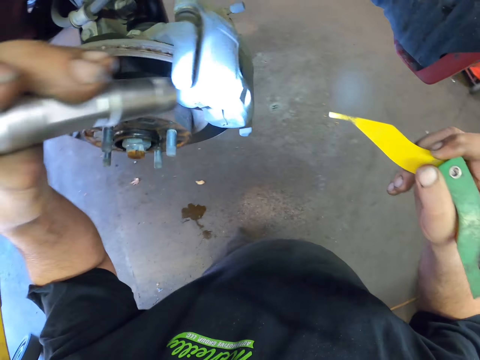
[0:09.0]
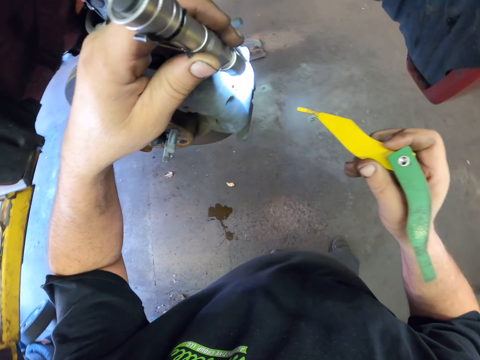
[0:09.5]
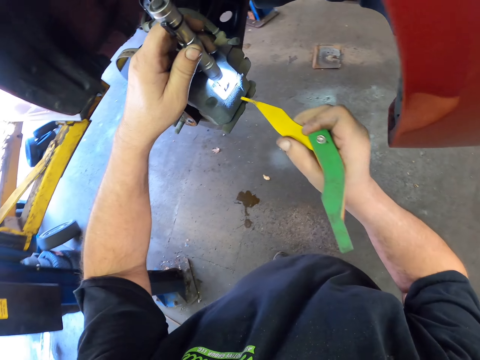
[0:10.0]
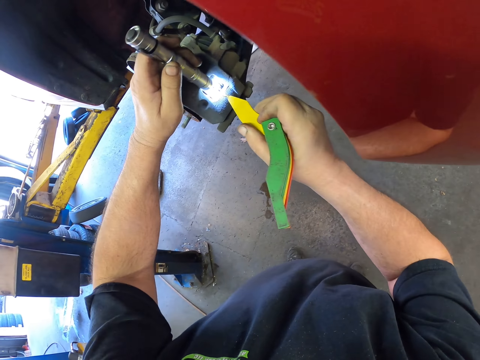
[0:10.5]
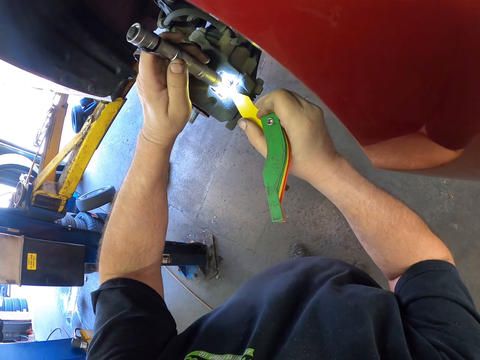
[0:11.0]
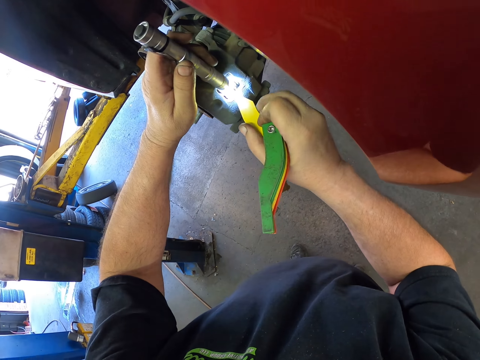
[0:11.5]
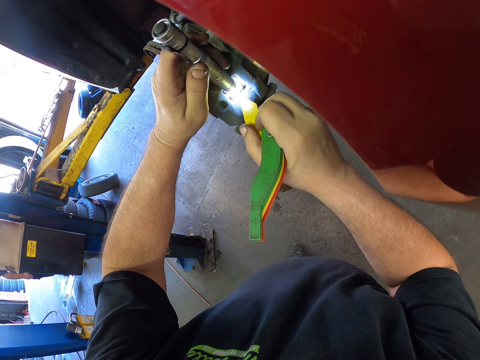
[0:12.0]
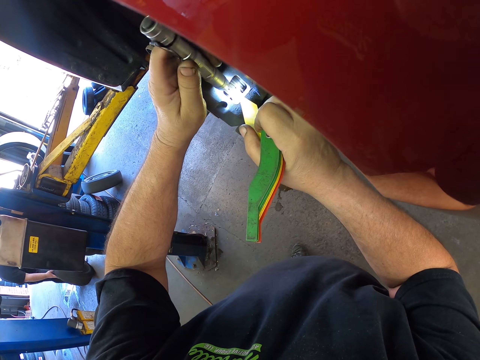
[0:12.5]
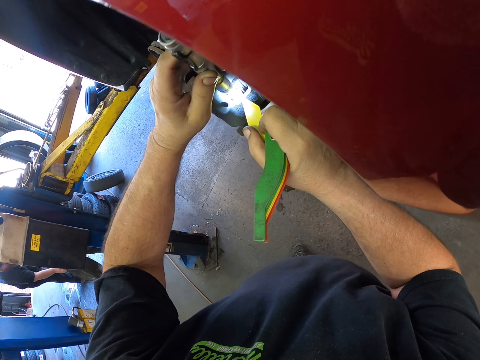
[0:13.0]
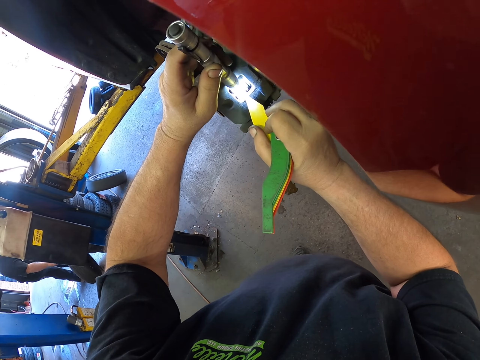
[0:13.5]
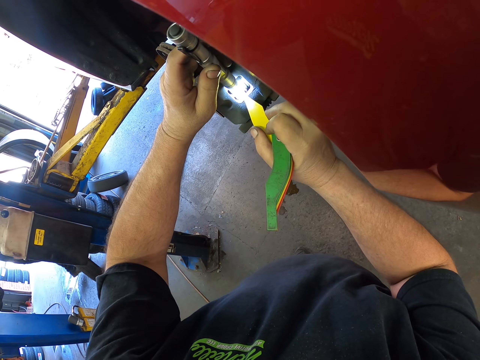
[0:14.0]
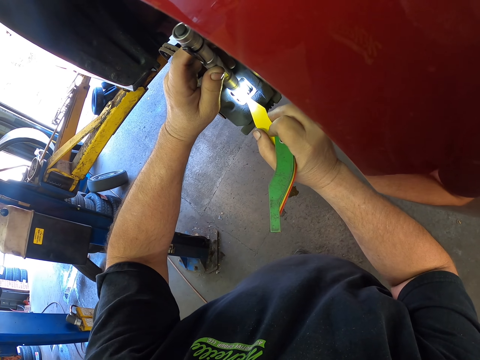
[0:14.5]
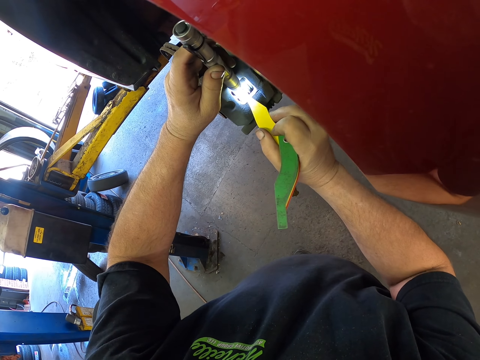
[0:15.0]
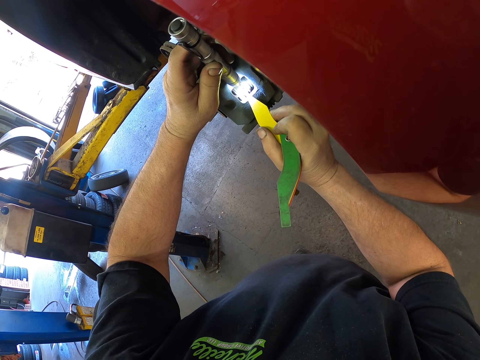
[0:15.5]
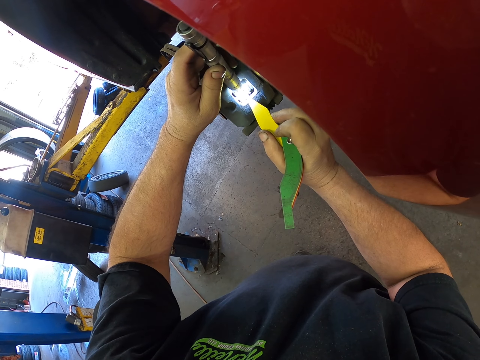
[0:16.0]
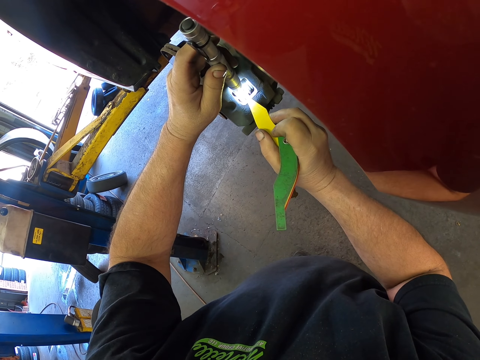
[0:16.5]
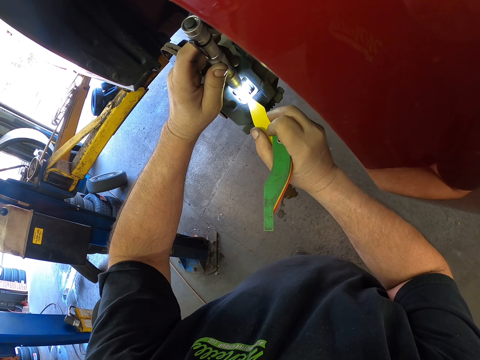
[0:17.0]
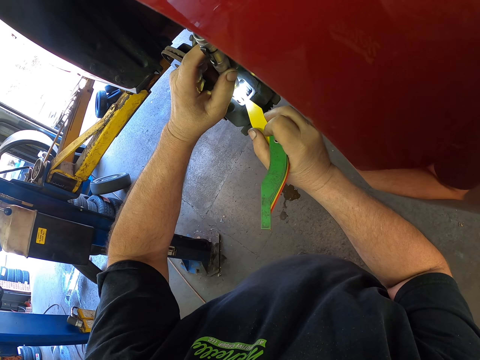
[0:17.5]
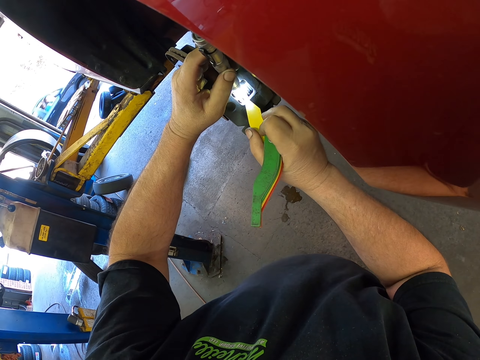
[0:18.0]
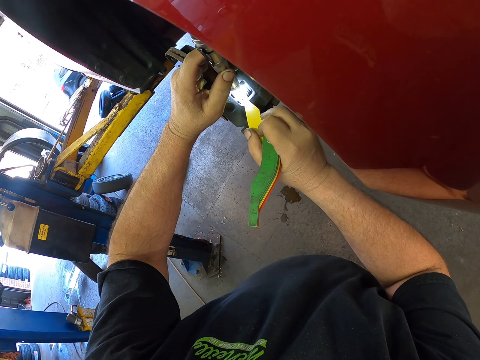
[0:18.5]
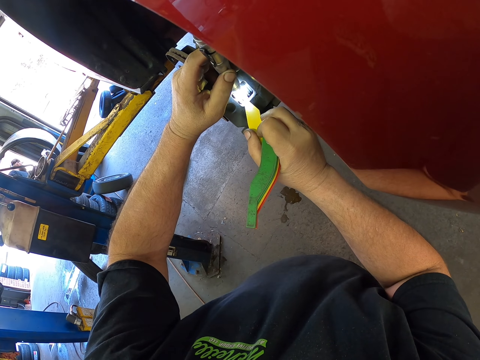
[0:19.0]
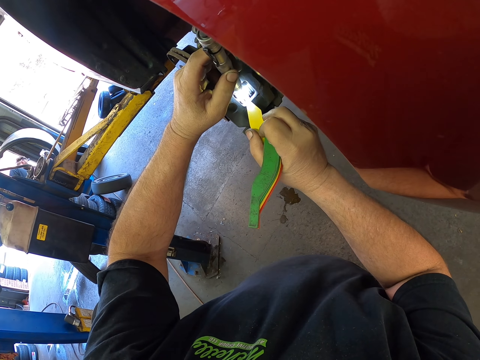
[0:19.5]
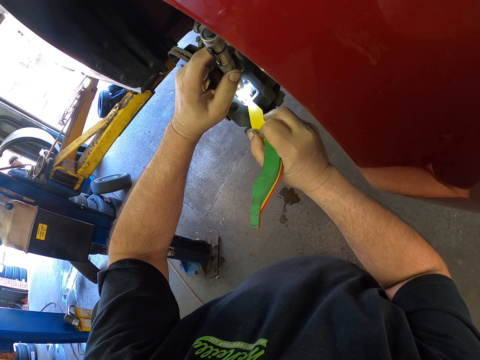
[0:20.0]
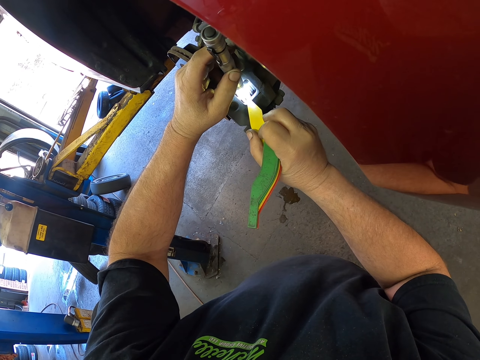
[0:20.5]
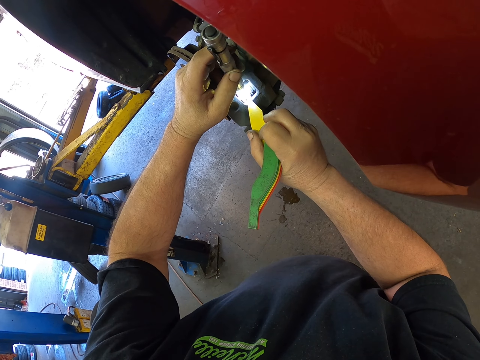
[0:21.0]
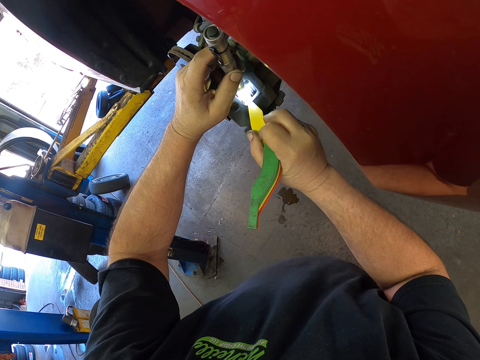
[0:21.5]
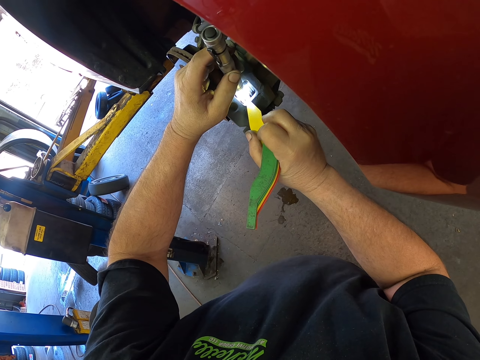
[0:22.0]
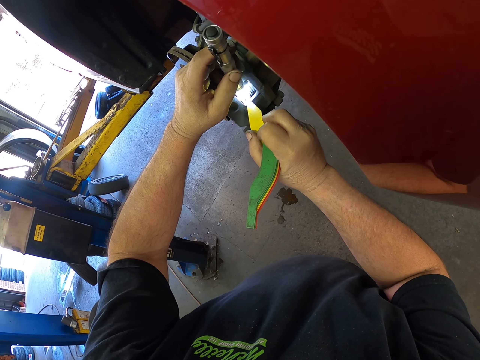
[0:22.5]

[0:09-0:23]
The camera wearer repairs the axle. They hold the knife.

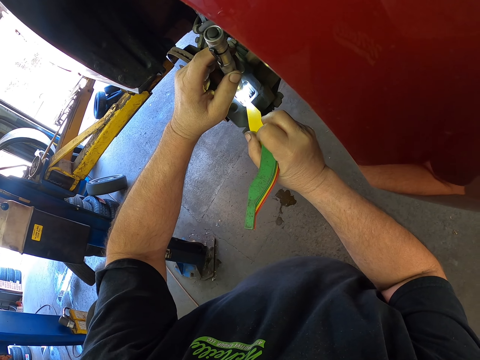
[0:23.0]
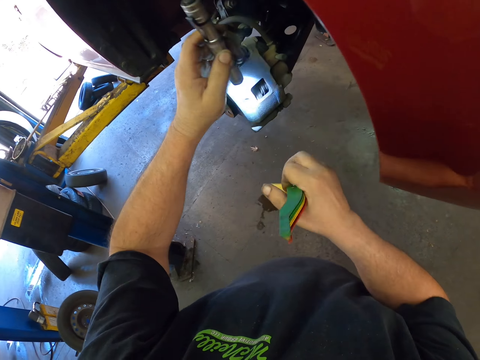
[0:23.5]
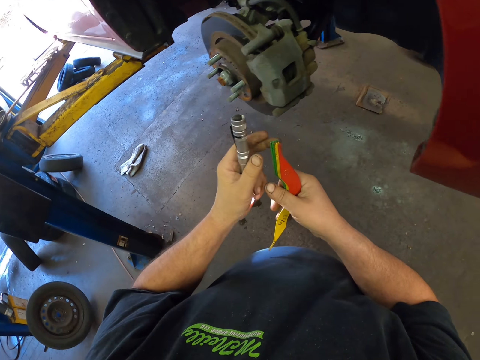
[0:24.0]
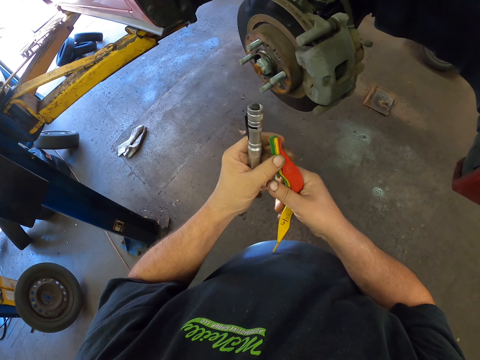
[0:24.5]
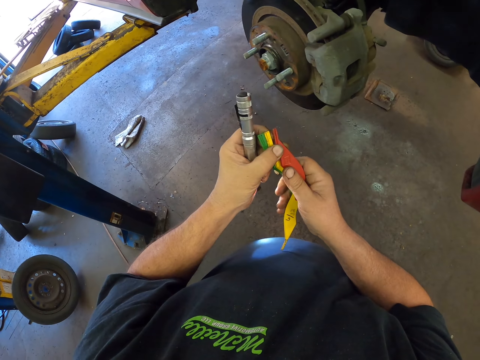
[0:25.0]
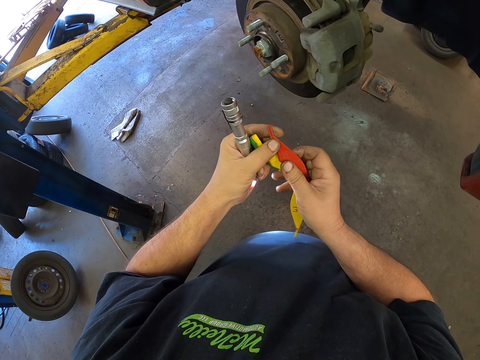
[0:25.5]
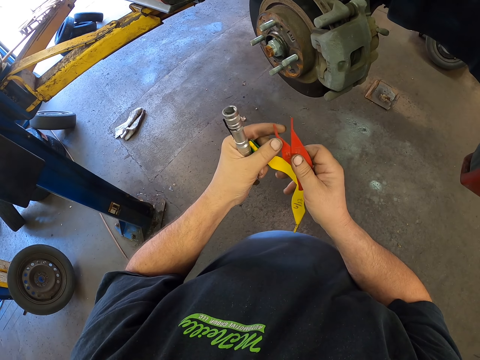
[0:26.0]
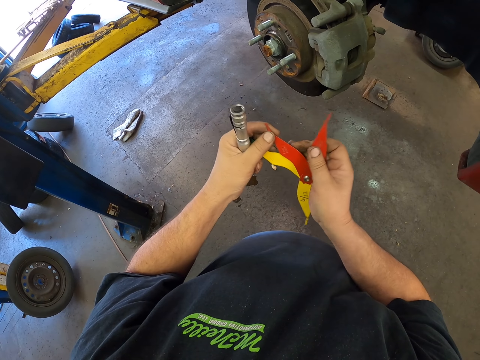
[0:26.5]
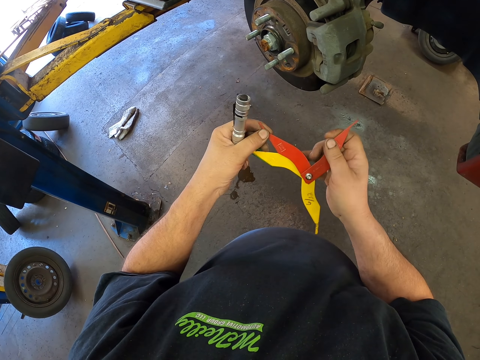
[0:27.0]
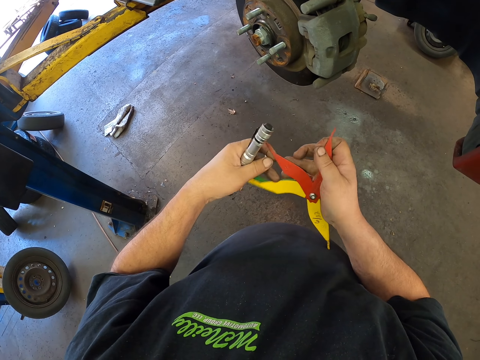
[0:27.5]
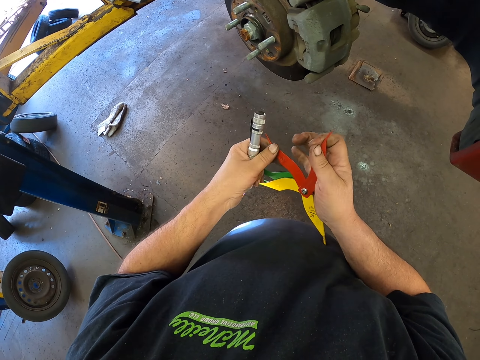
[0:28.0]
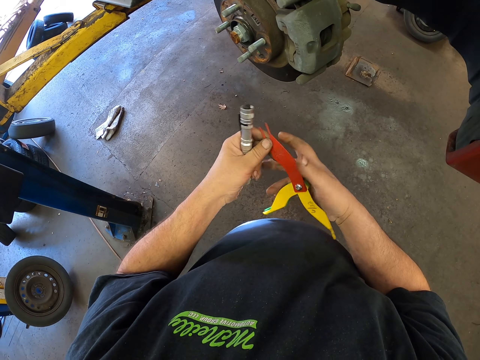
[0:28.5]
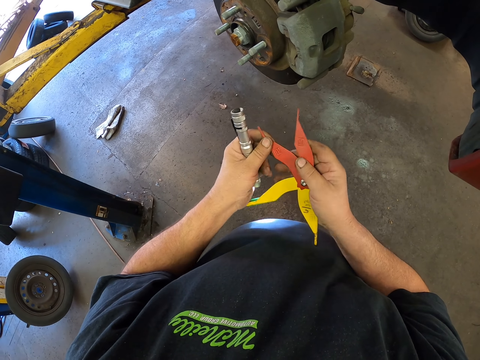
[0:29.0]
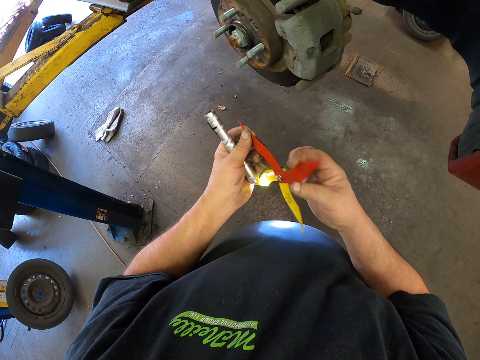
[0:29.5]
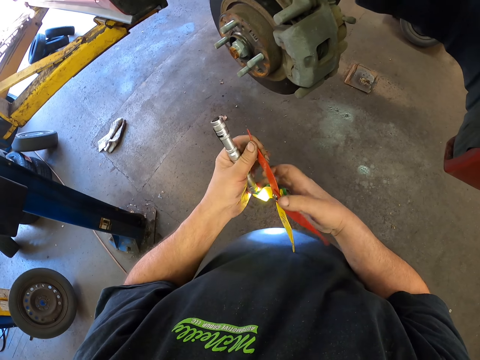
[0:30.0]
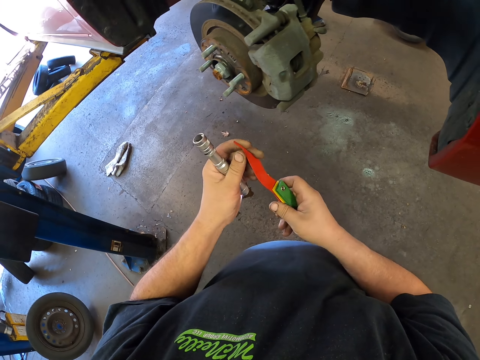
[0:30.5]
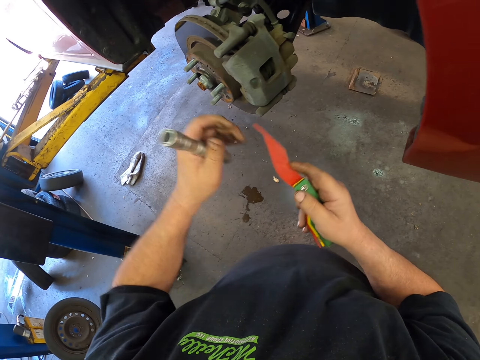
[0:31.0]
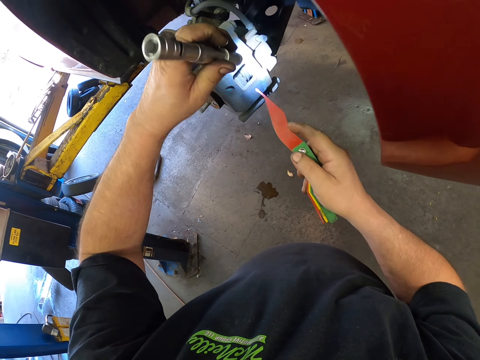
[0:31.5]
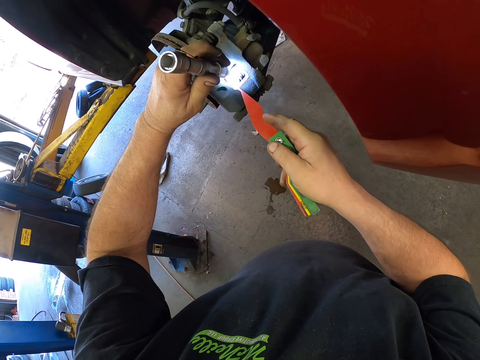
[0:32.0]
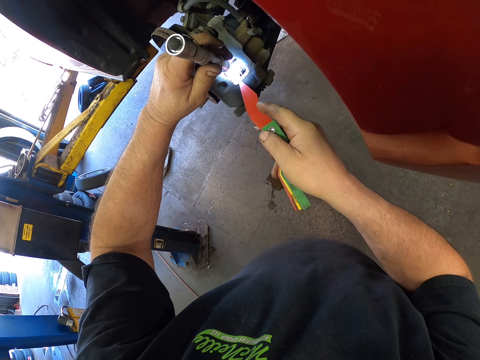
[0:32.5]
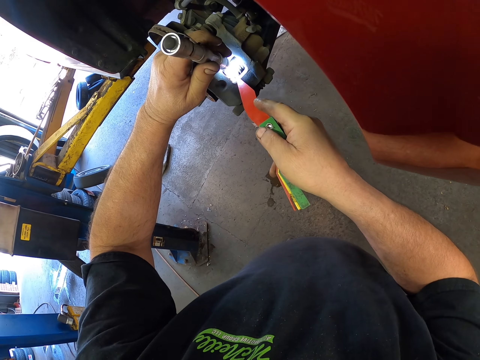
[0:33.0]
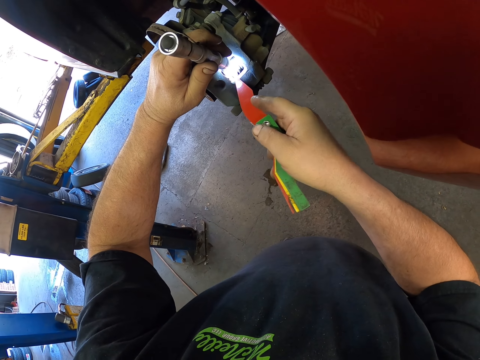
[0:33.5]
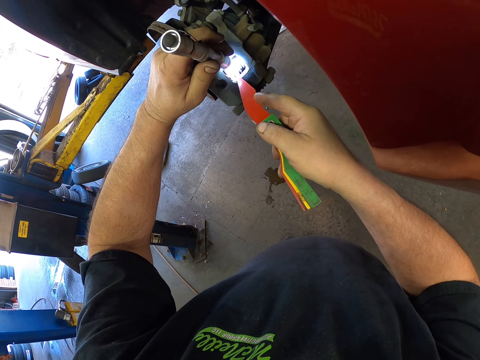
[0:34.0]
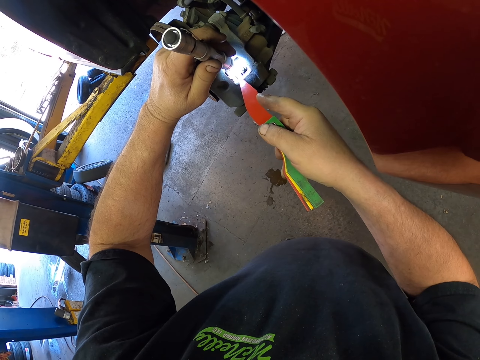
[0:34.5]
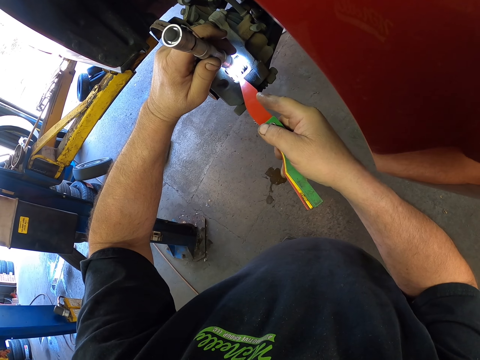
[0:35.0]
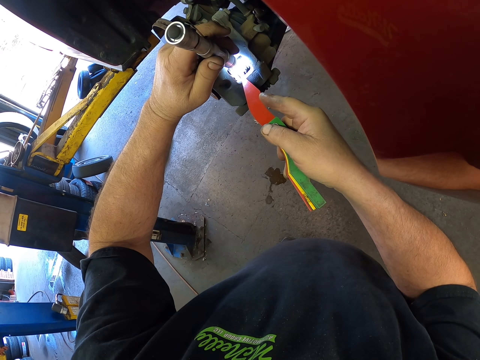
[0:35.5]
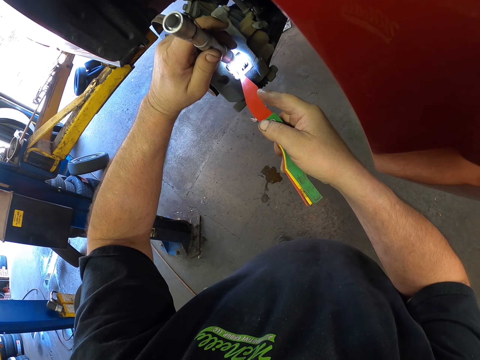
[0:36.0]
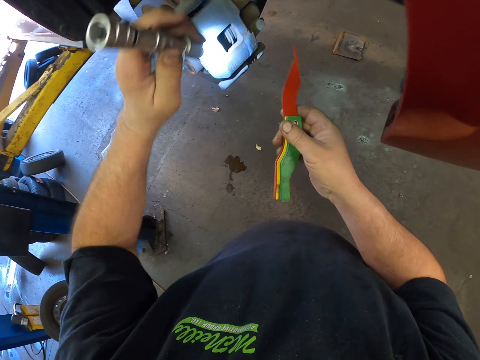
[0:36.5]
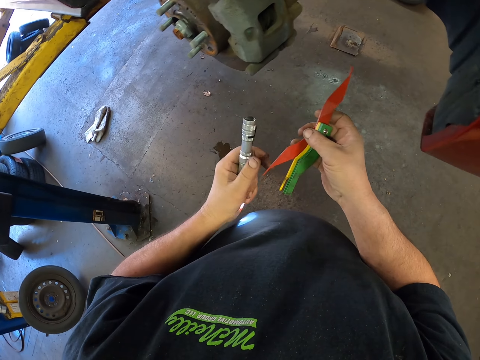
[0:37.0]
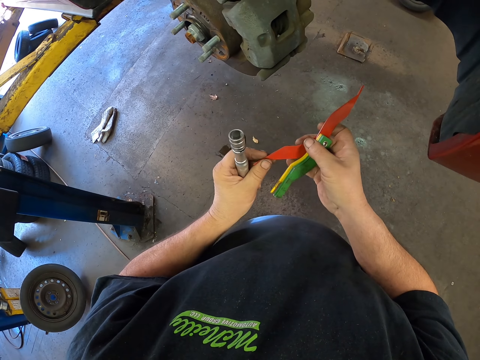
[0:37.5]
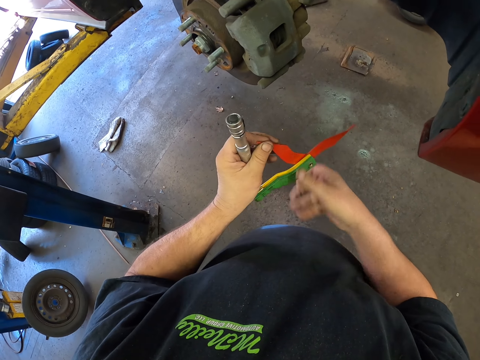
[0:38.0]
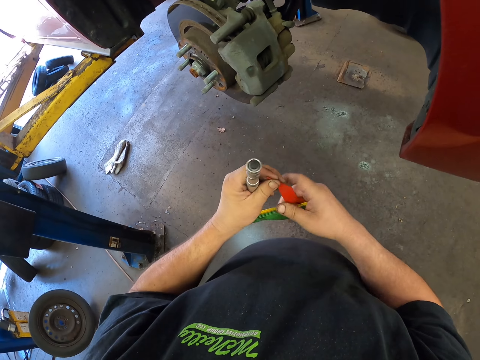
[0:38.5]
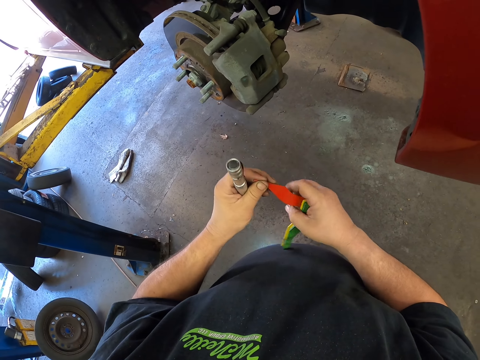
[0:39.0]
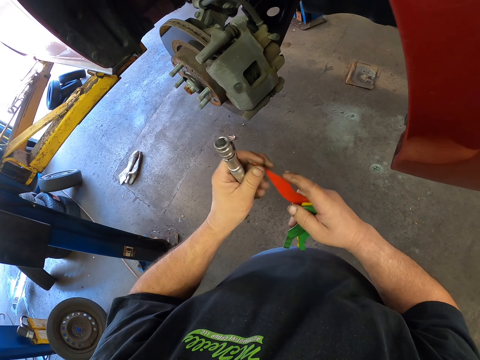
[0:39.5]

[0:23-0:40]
The camera wearer adjusts something. They hold the torch. They fix a wheel hub. They hold the knife with the right hand. They adjust something.
